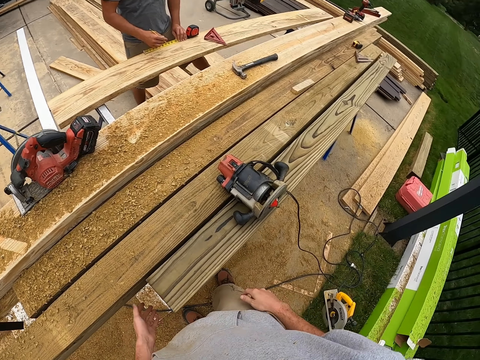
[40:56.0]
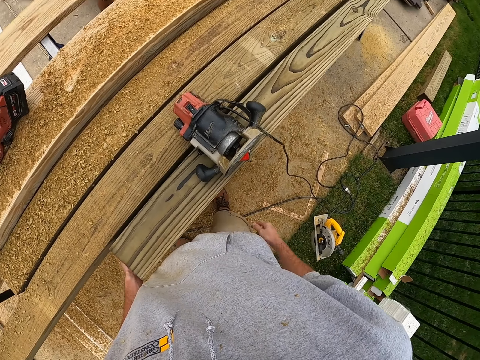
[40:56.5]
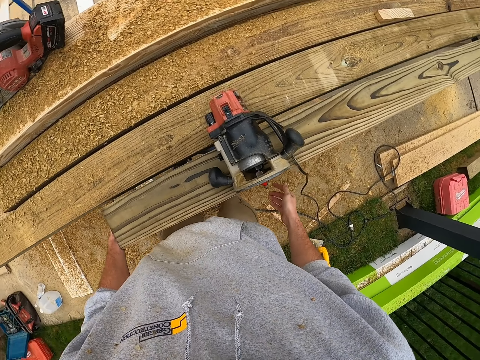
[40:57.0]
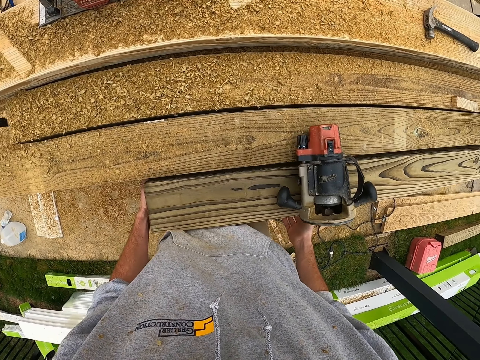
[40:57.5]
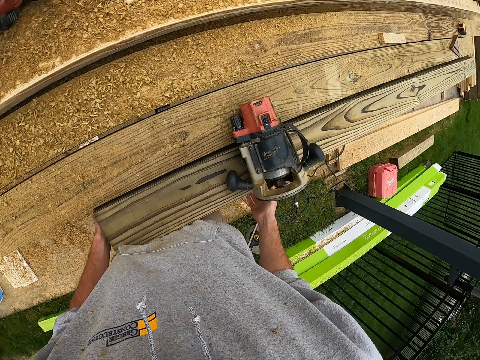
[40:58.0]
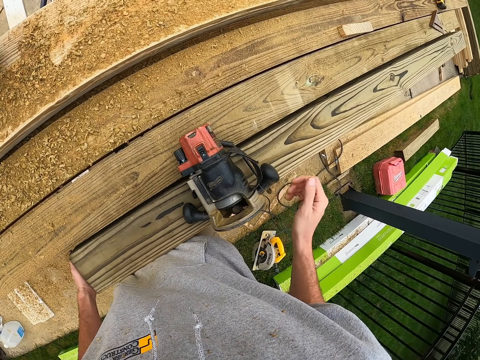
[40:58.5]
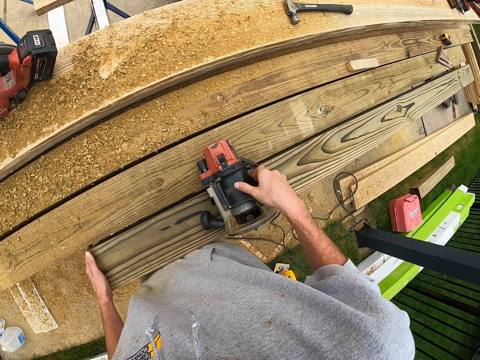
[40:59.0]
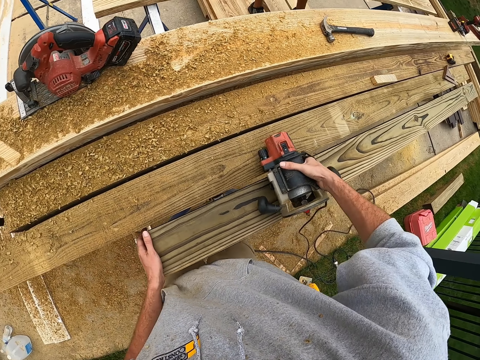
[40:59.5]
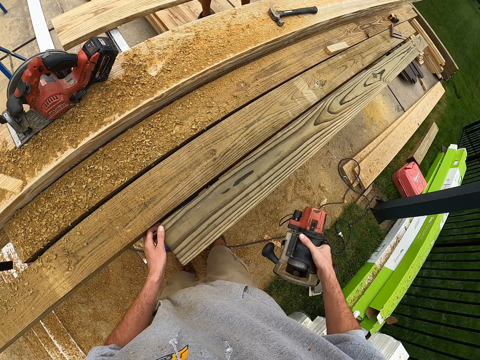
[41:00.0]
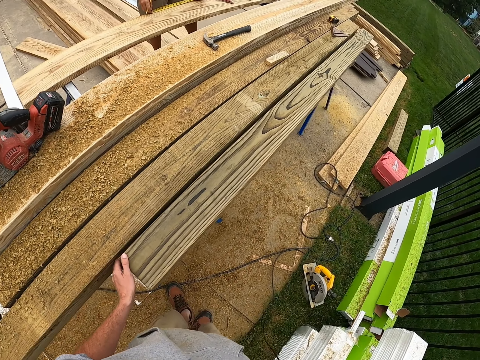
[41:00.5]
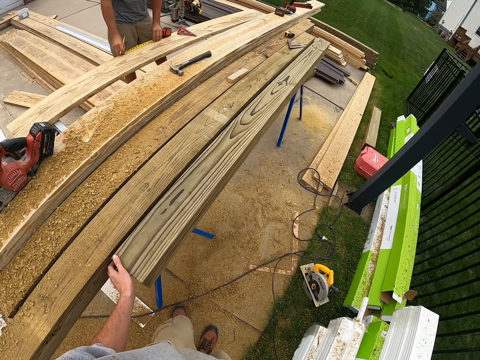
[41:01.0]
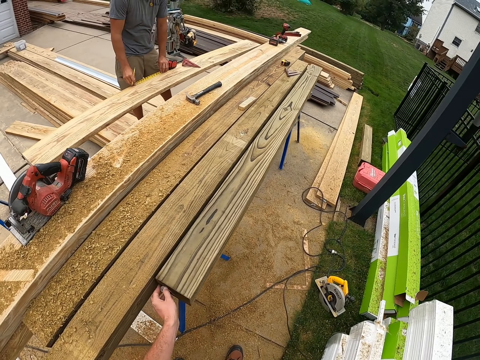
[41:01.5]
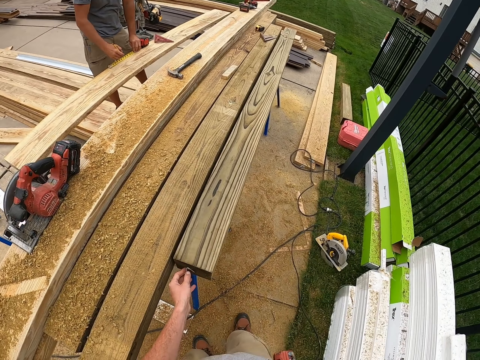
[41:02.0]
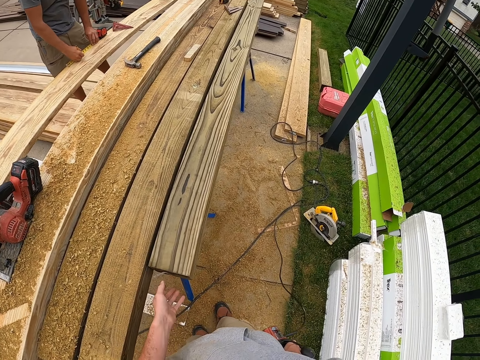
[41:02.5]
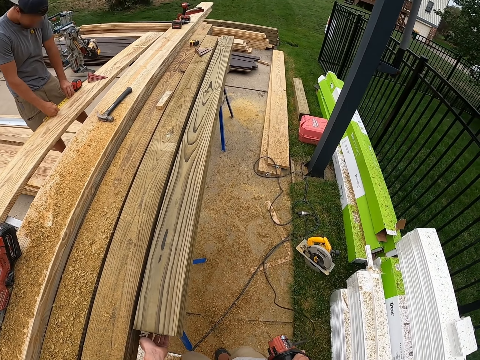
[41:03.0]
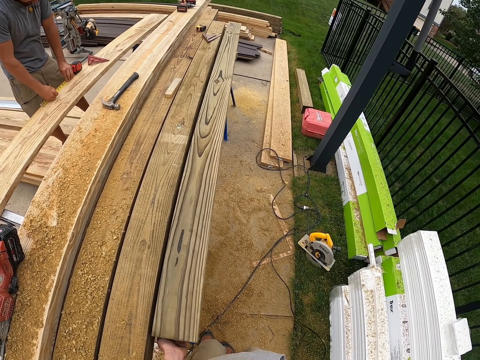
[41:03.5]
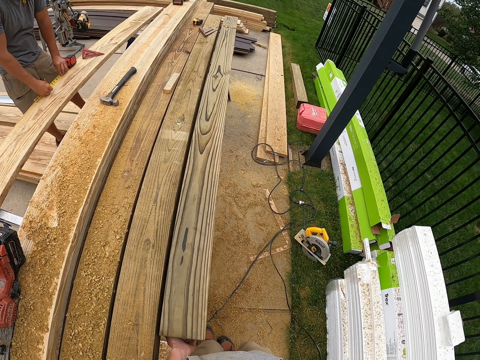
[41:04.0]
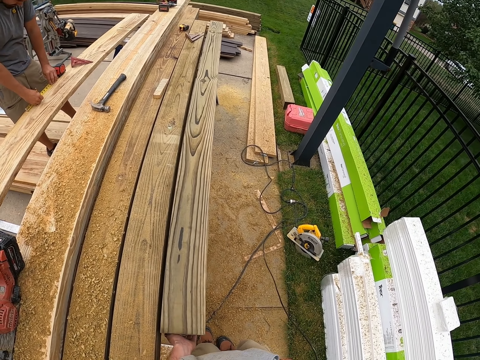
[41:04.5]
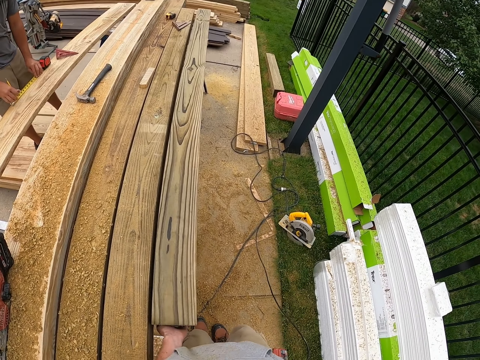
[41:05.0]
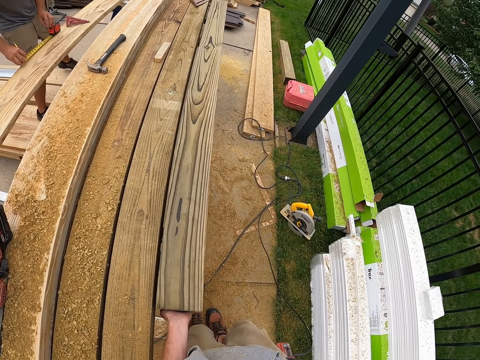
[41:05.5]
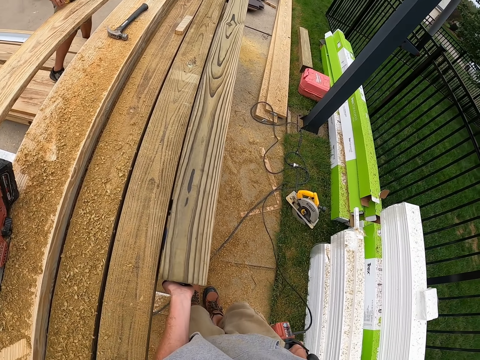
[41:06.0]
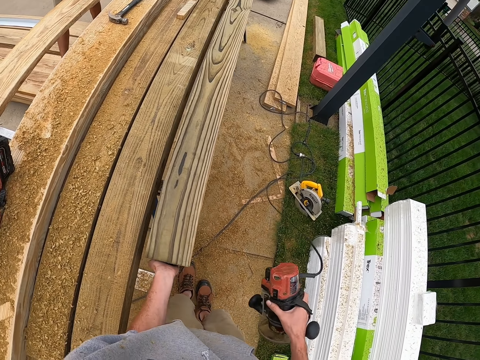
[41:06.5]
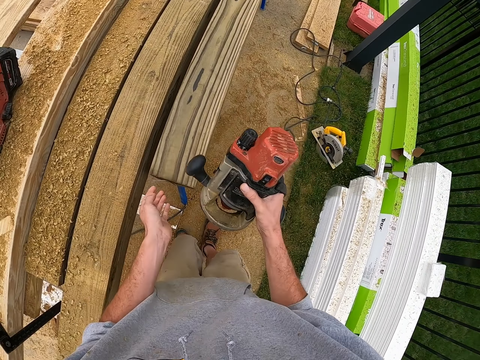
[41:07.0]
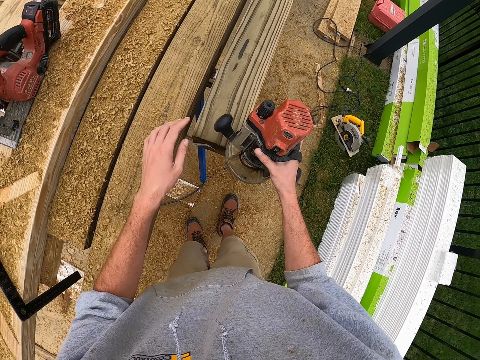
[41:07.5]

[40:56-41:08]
The camera wearer lowers their hand. They move their hand. They look around. They pick up the timber smoothening machine. They move the wood.

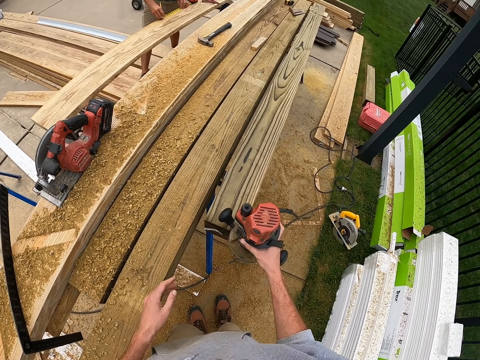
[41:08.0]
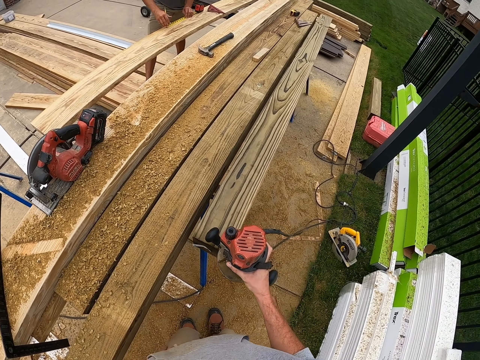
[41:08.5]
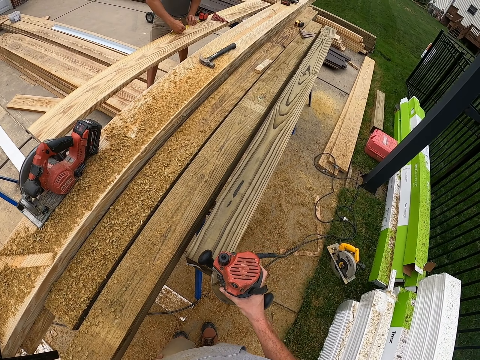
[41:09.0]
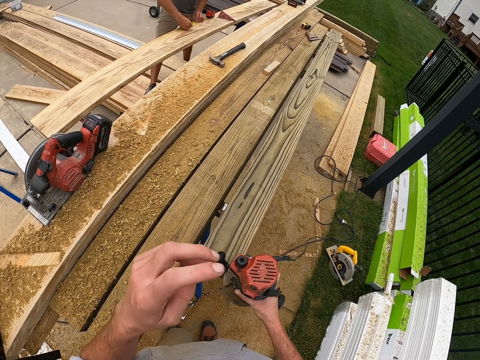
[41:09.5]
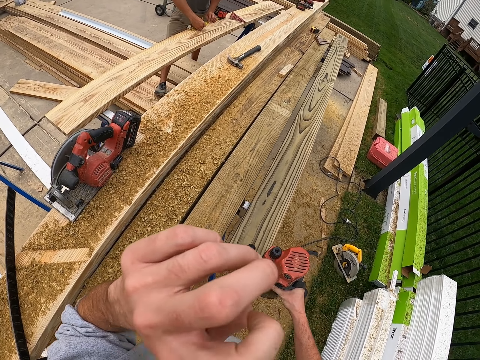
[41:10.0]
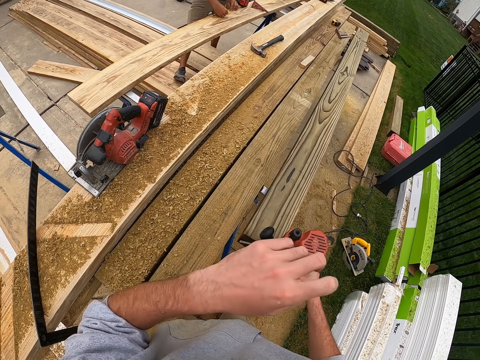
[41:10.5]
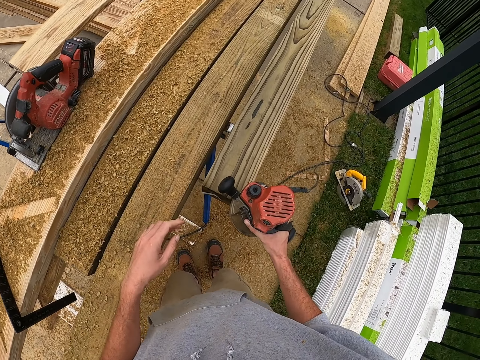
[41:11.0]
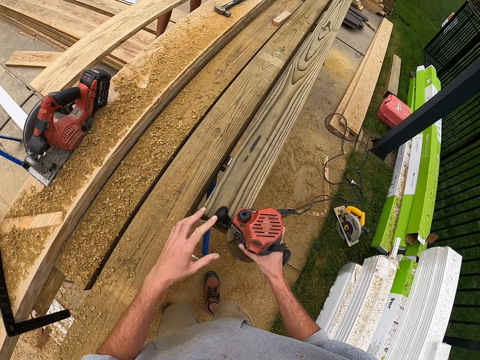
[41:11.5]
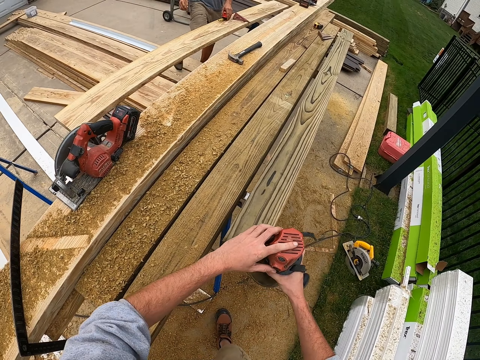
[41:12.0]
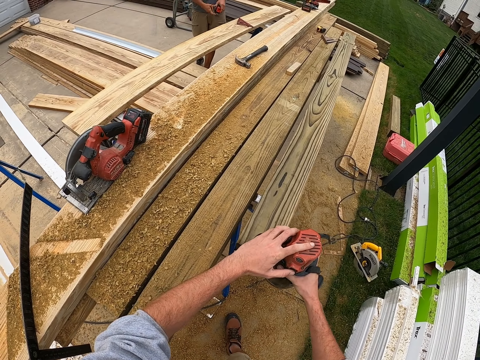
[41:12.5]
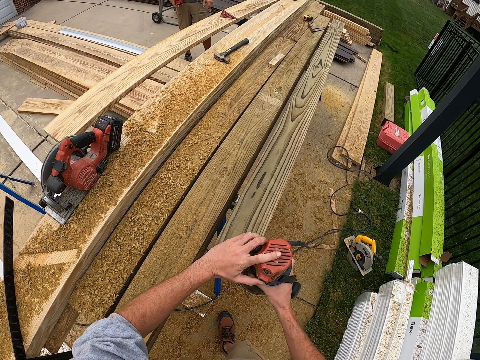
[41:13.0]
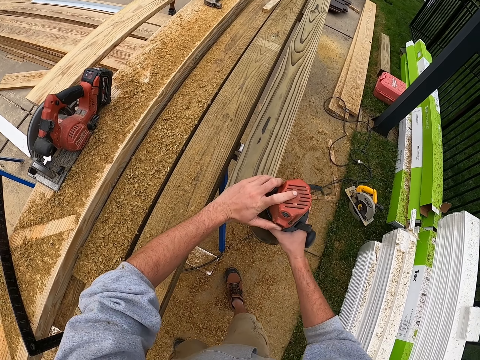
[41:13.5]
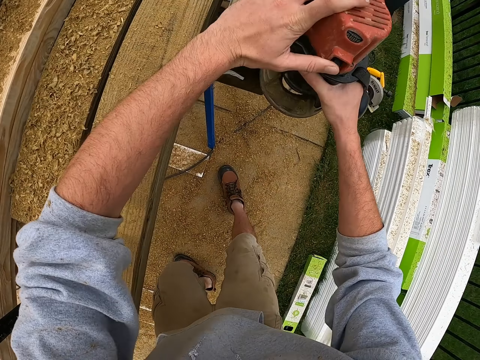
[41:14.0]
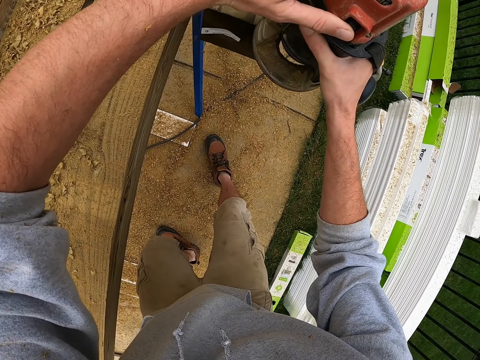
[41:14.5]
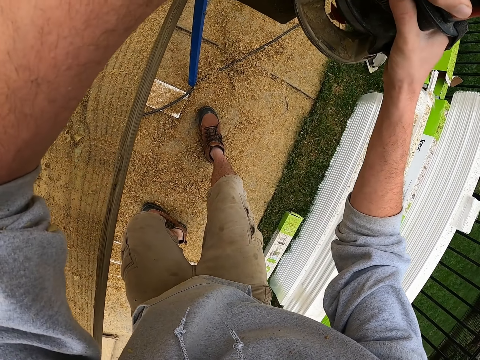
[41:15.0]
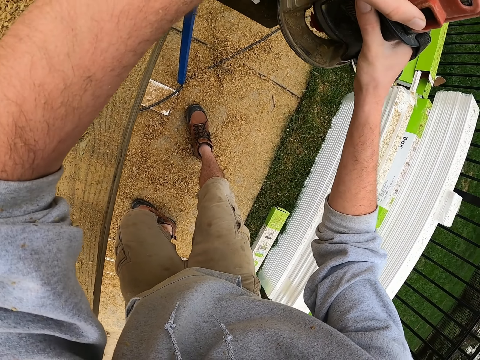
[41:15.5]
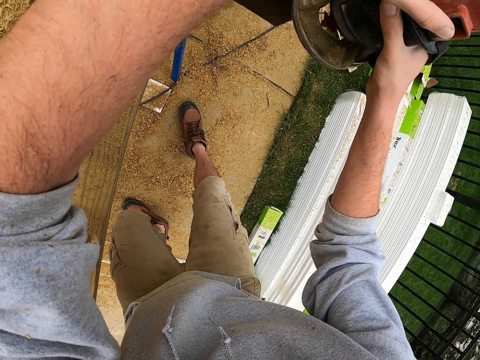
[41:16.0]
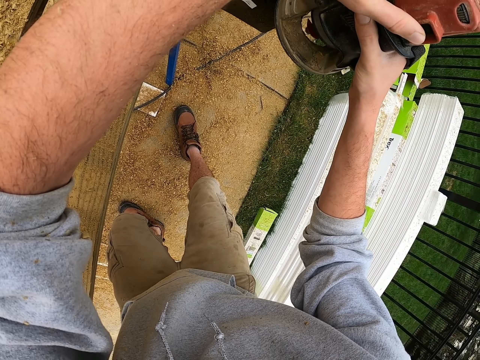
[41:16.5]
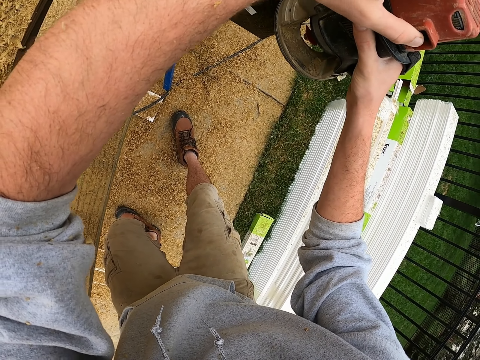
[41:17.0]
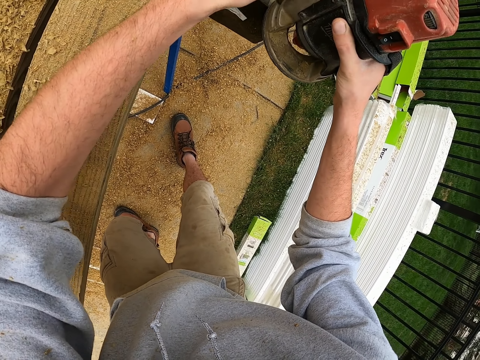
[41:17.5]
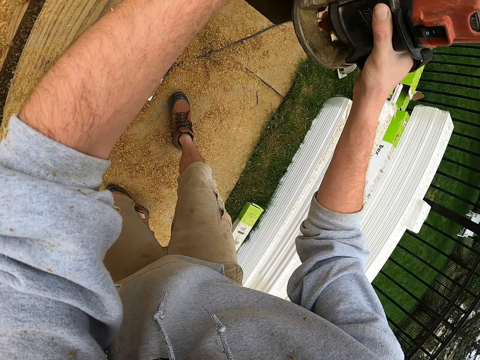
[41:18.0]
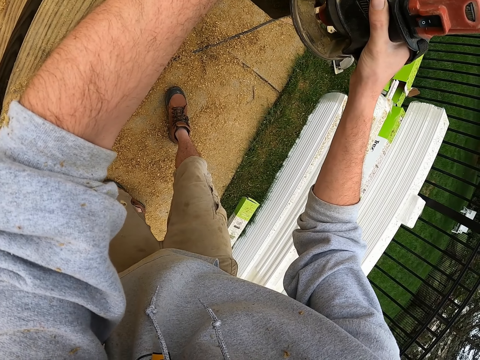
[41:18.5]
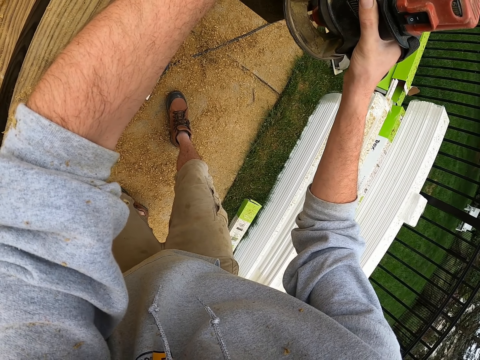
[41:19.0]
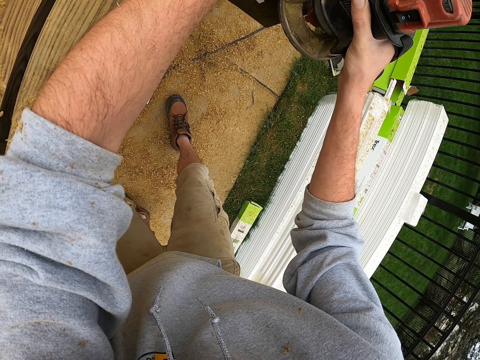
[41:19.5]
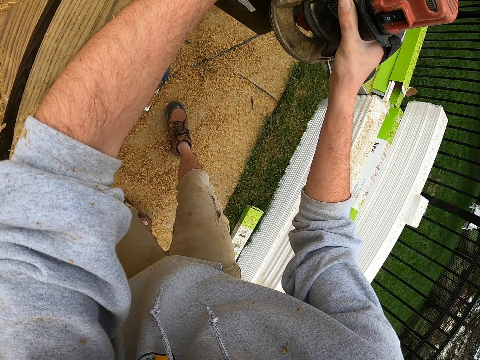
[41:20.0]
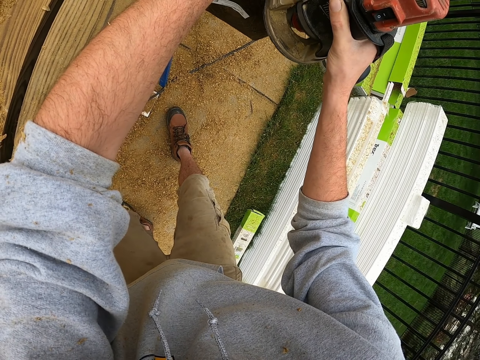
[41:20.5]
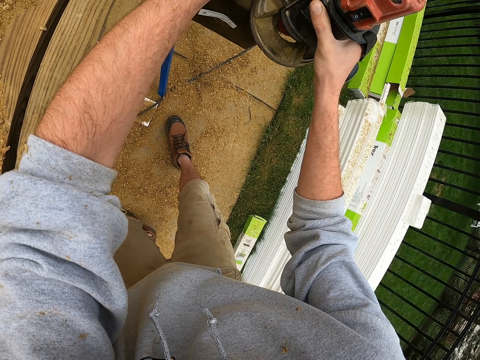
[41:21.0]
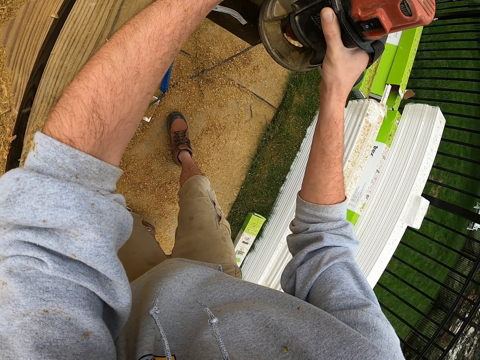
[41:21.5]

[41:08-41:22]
The camera wearer puts the timber smoothening machine on the timber. They raise their hand. They lower their hand. They switch on the timber smoothening machine. They smoothen the timber.
